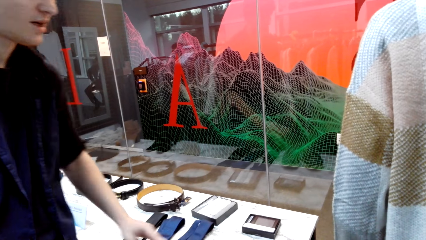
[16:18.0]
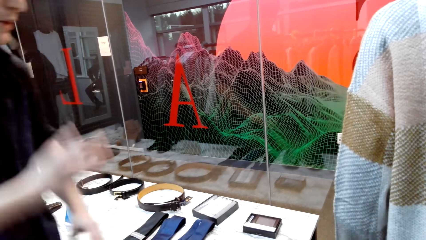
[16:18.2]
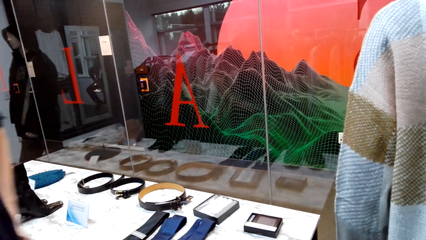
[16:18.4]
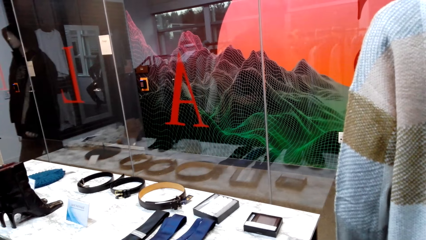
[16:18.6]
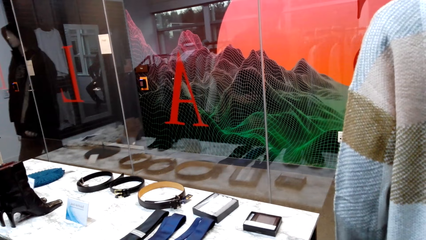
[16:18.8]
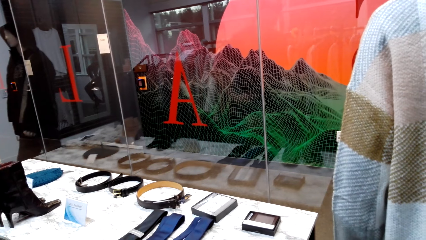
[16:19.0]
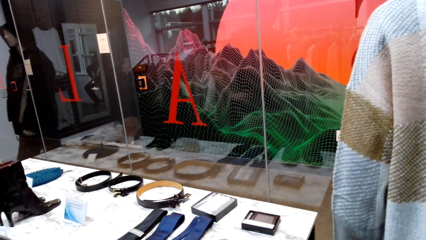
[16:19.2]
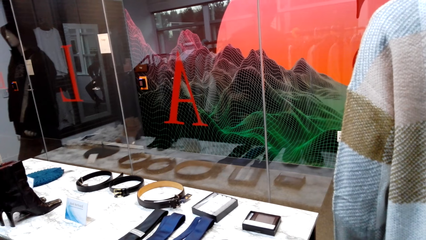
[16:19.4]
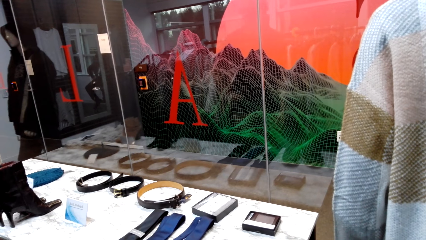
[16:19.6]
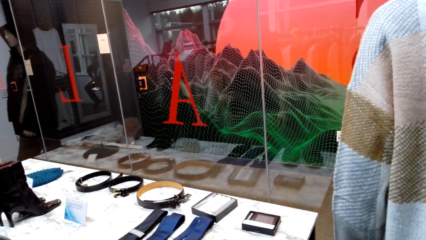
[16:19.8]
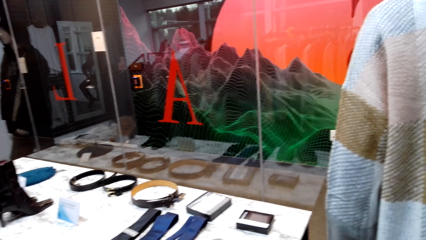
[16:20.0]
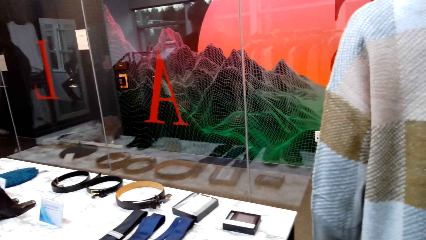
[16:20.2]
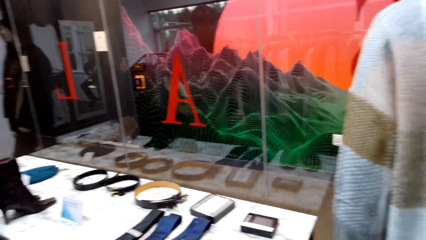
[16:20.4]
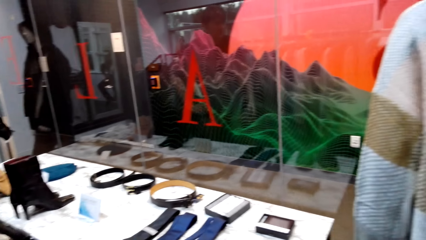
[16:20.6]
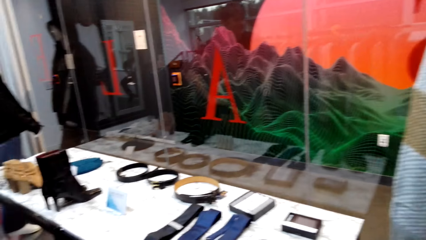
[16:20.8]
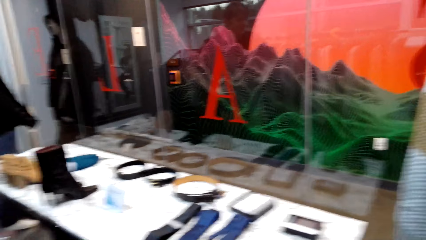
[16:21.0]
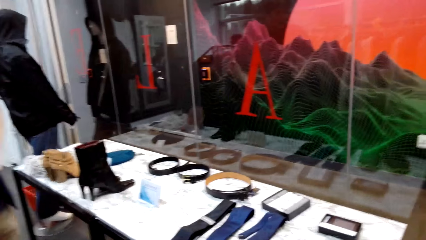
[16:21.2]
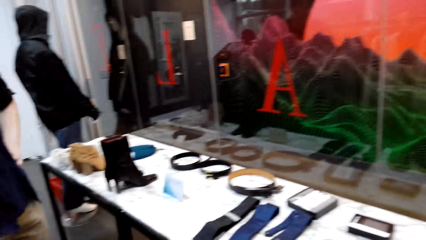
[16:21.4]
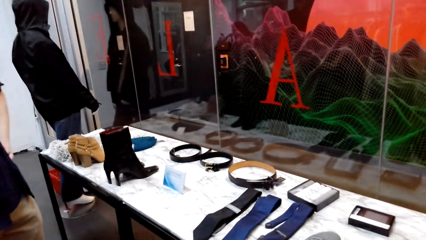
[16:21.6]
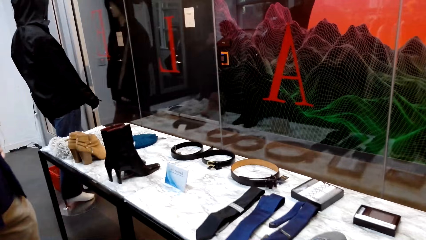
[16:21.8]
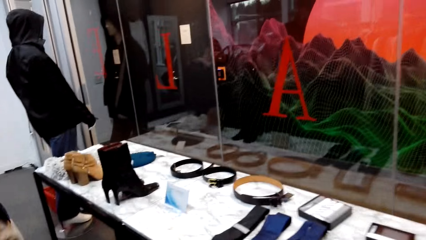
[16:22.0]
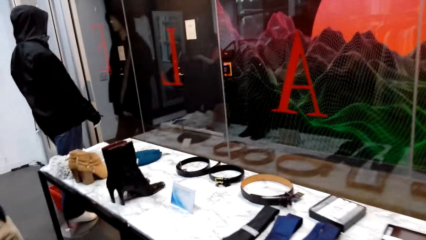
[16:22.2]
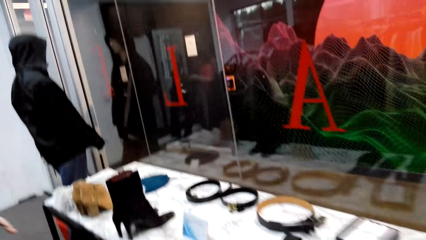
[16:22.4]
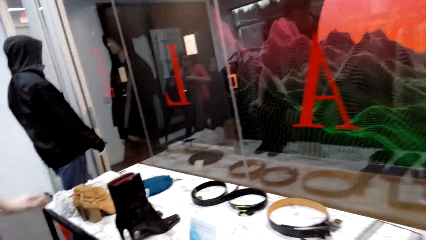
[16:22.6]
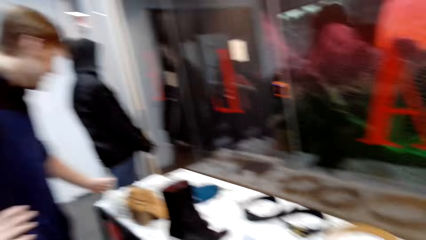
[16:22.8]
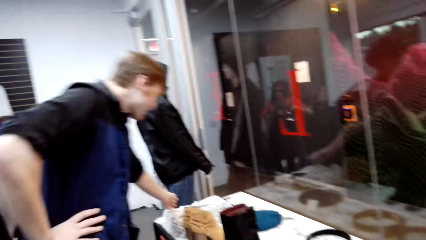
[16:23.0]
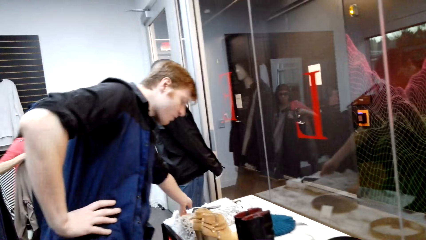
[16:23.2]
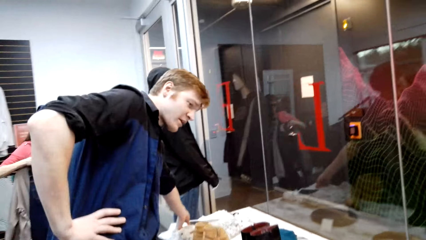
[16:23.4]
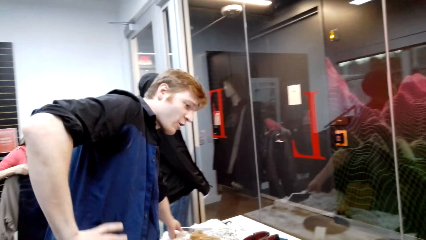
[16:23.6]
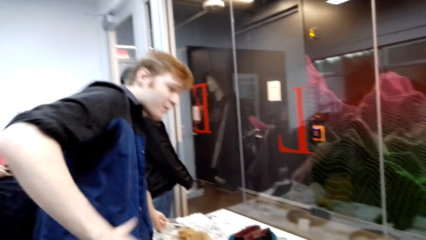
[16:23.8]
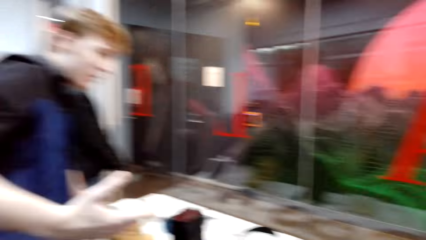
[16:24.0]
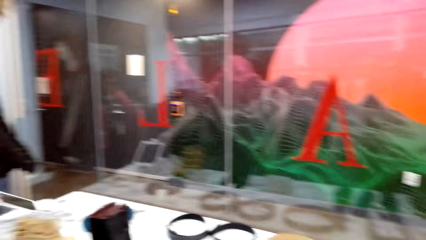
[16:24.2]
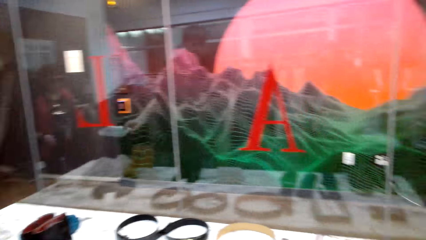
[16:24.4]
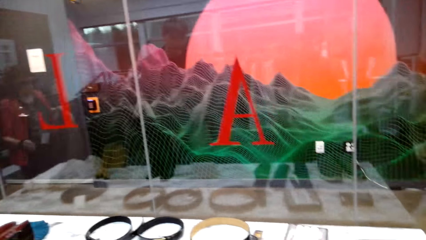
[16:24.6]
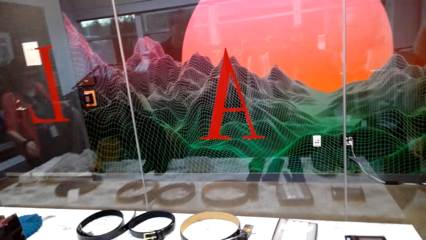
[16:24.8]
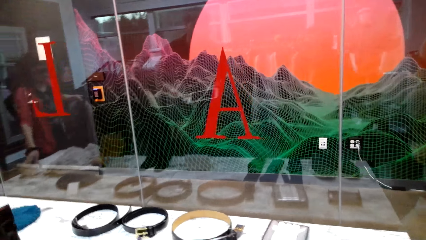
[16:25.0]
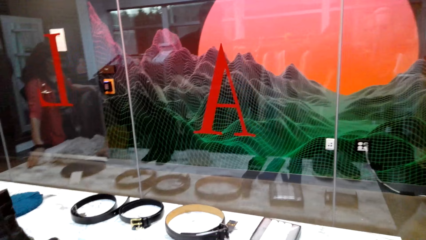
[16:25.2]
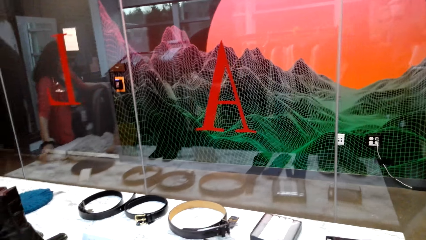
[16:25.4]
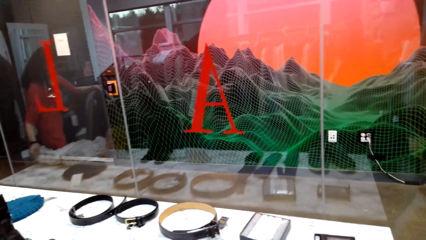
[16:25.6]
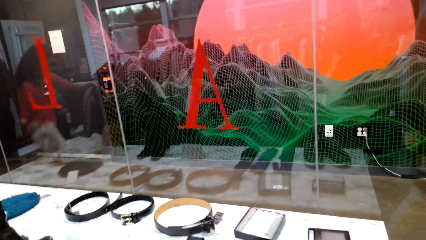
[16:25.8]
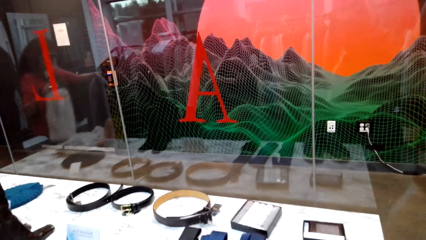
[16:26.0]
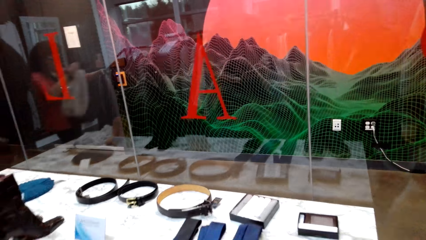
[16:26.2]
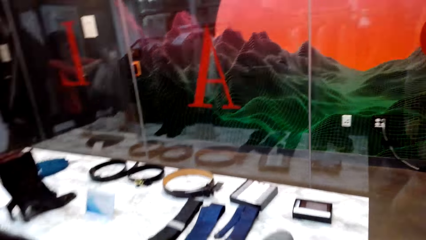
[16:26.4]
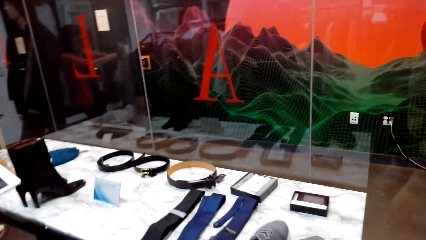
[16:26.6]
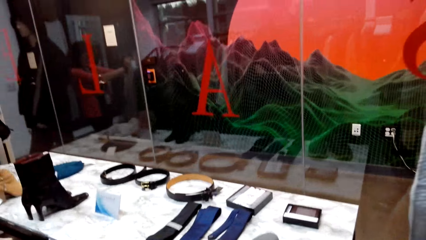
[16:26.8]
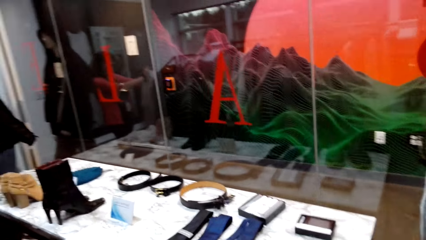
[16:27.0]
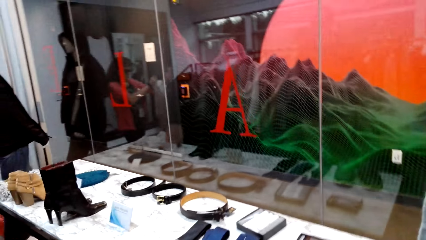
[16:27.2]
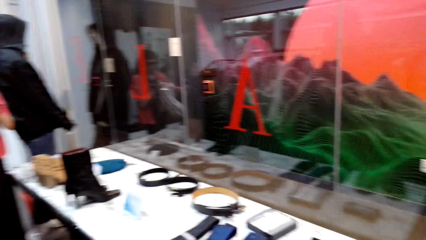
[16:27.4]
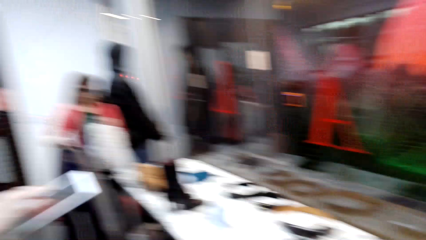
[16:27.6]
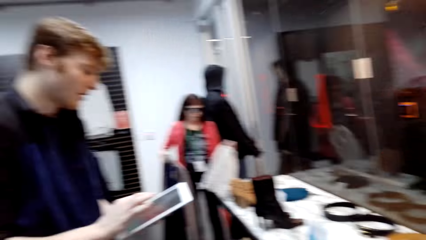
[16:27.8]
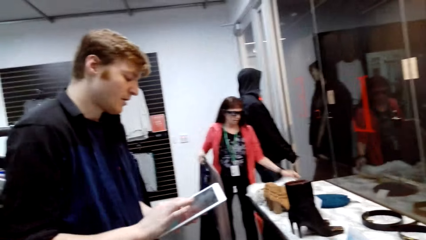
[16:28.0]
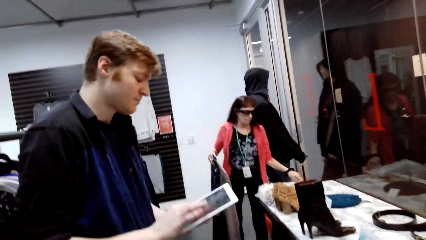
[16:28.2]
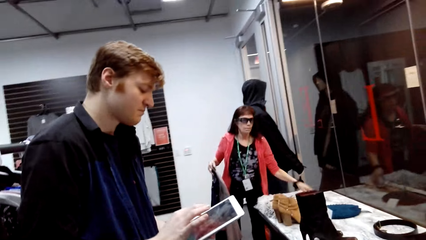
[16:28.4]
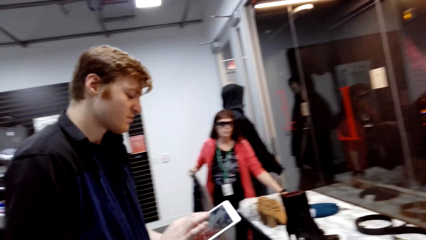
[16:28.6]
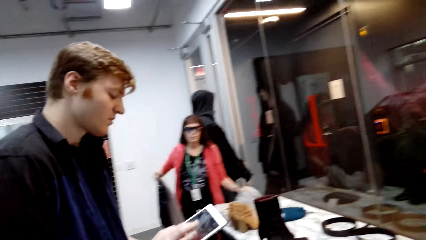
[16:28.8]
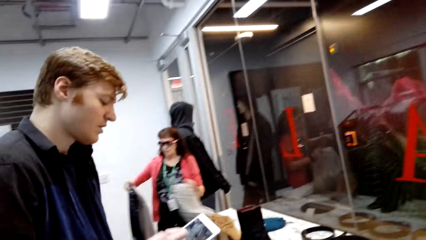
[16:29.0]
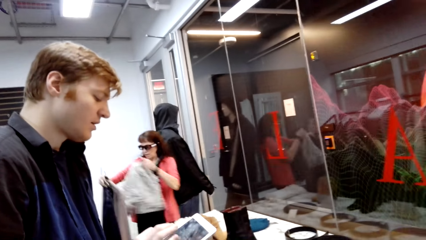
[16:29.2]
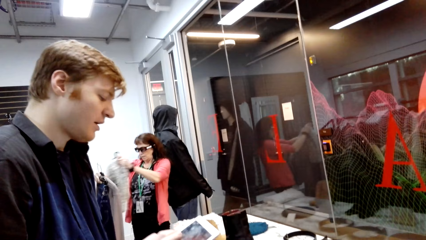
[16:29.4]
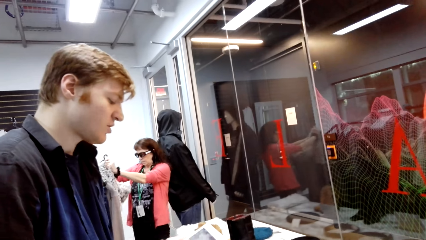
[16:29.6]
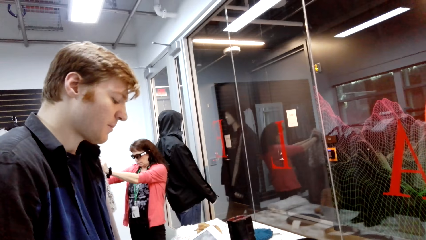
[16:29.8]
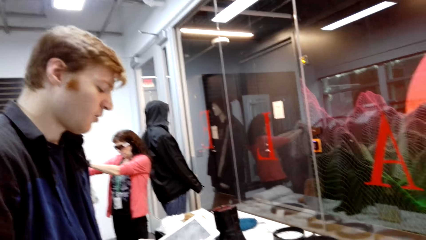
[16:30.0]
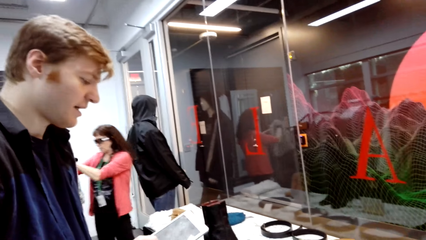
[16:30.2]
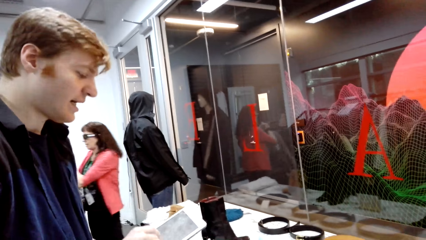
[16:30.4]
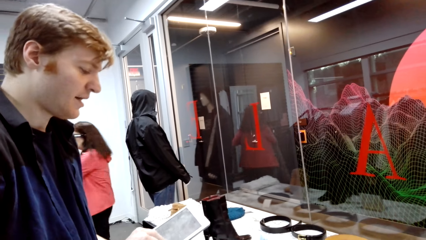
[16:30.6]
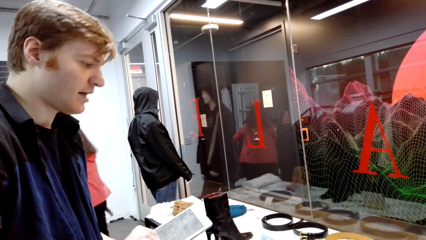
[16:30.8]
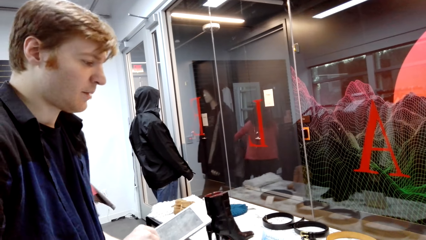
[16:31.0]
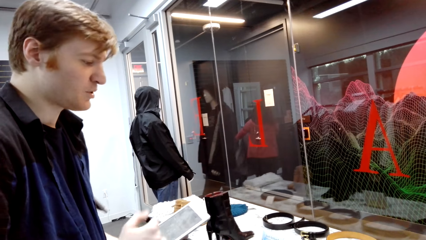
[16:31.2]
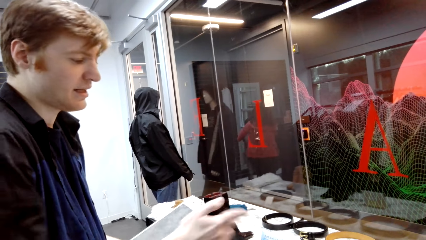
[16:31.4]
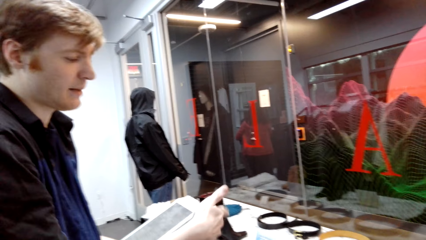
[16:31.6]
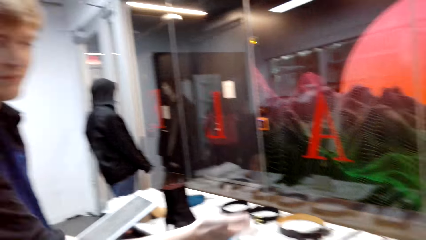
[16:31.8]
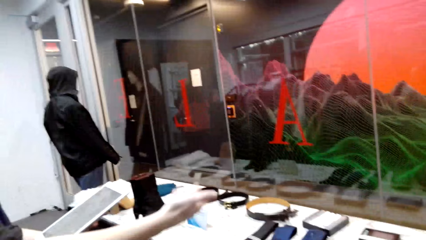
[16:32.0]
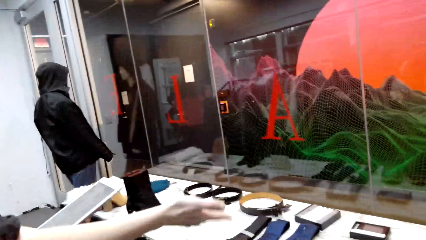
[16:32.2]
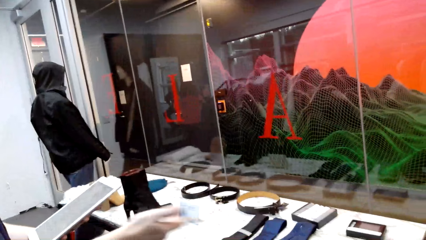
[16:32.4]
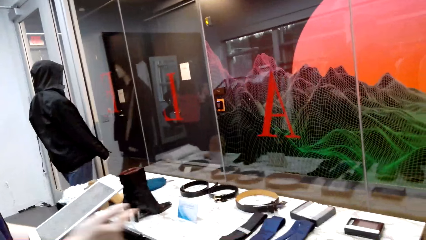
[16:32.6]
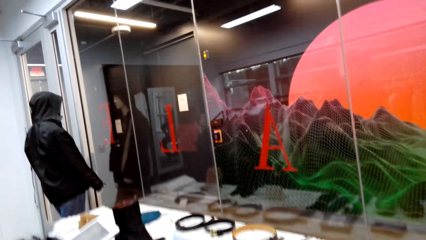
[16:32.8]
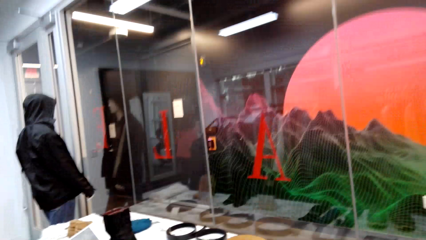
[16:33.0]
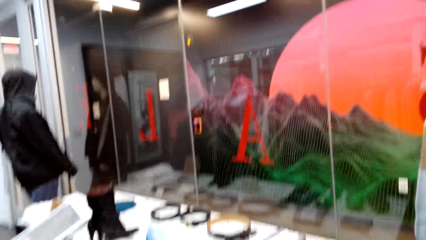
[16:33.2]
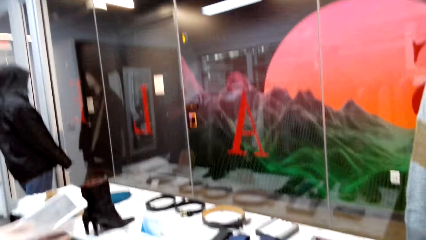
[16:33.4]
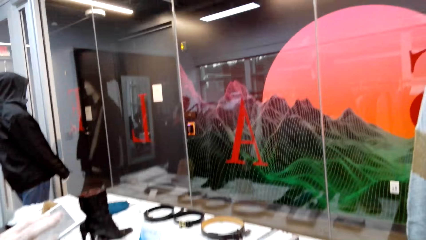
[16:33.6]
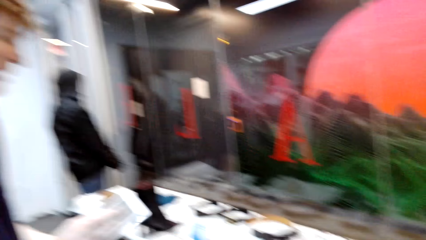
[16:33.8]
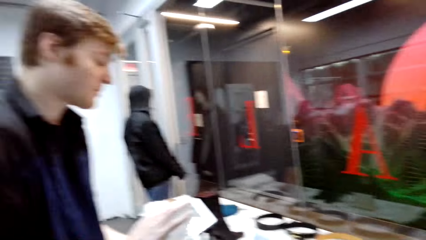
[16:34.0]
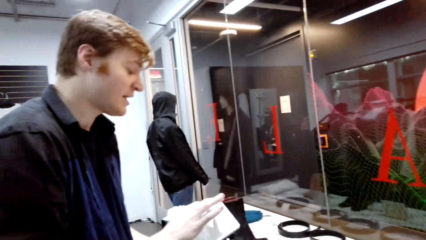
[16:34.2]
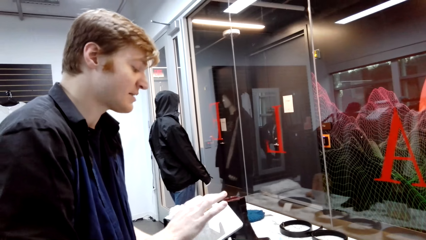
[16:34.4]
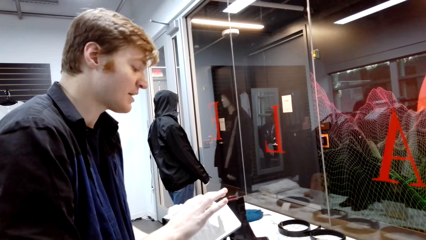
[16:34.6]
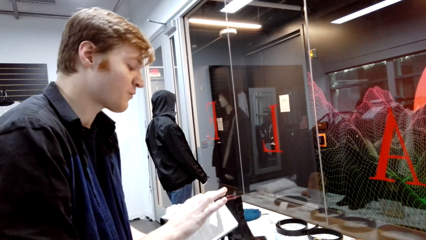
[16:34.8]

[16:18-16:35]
A man types on the iPad. The man shakes his hand.
